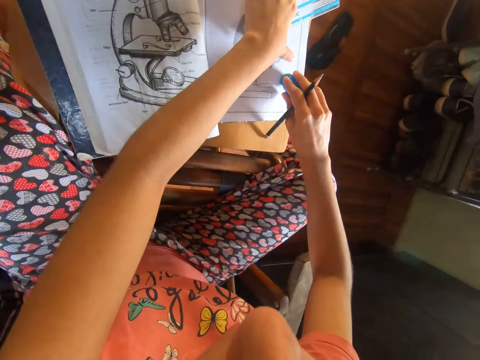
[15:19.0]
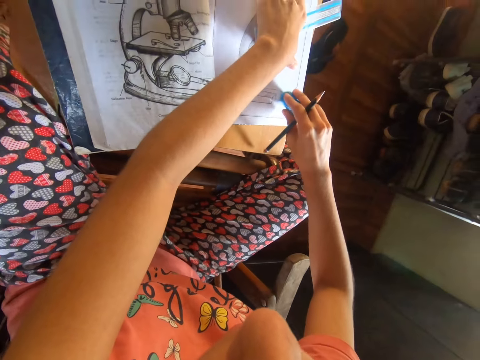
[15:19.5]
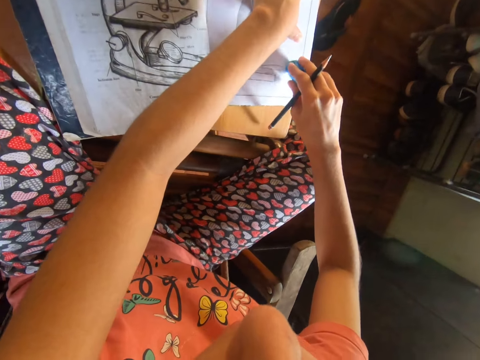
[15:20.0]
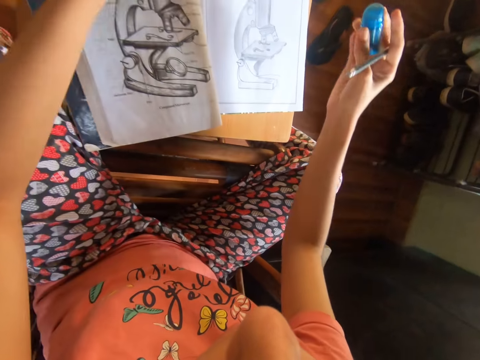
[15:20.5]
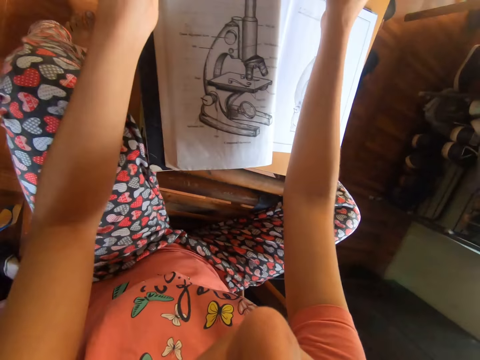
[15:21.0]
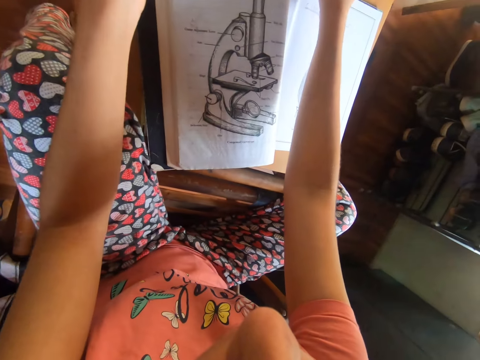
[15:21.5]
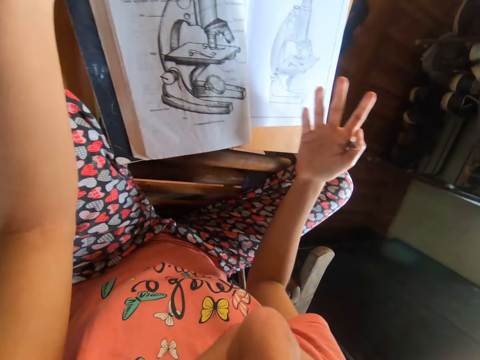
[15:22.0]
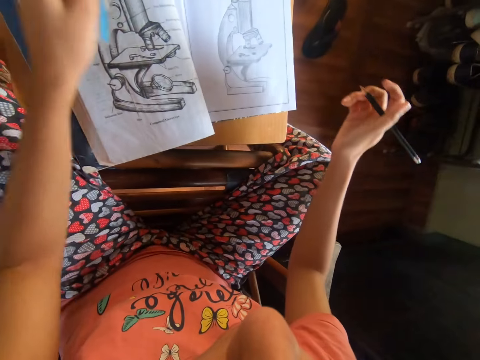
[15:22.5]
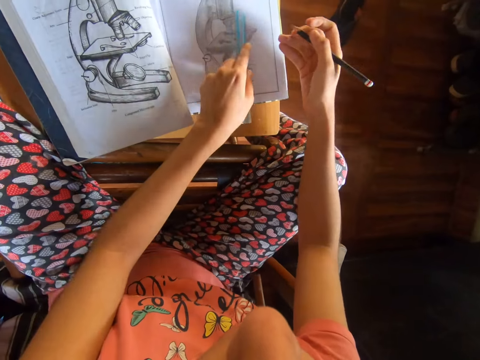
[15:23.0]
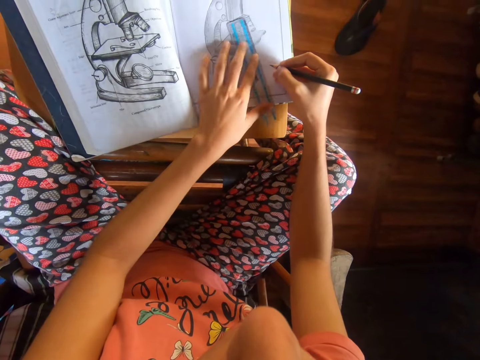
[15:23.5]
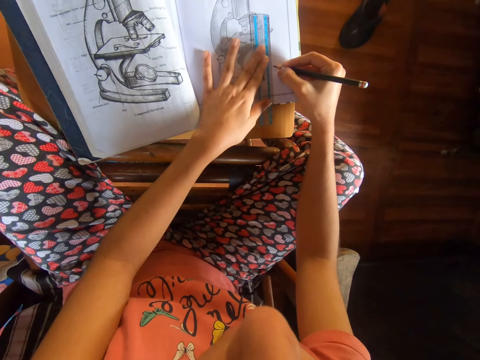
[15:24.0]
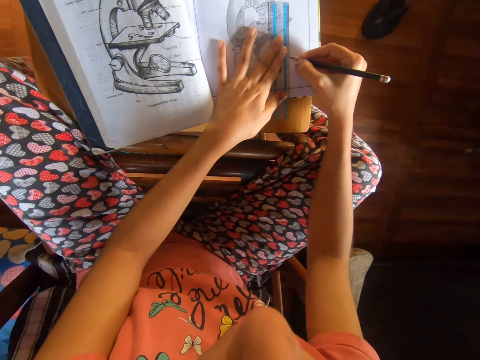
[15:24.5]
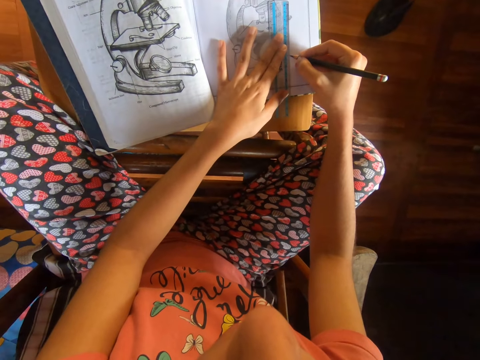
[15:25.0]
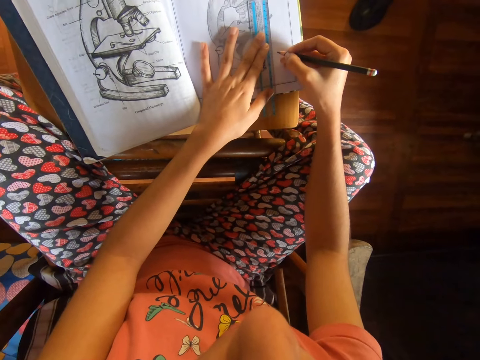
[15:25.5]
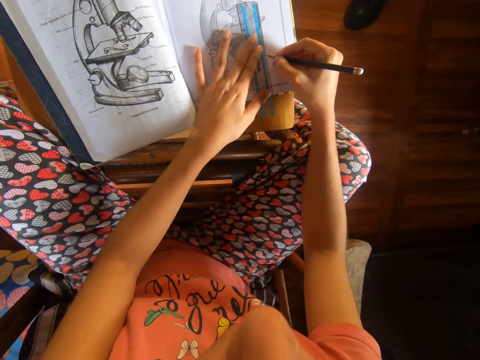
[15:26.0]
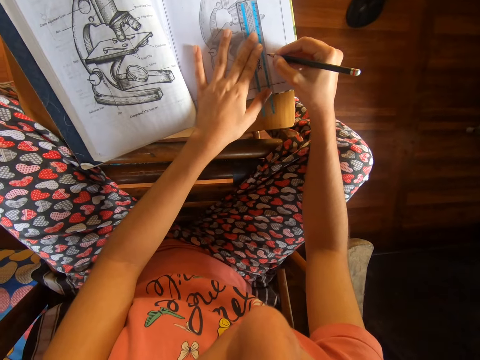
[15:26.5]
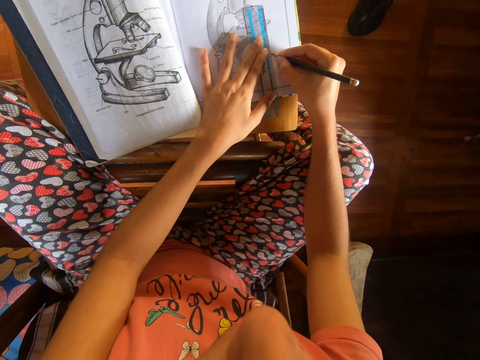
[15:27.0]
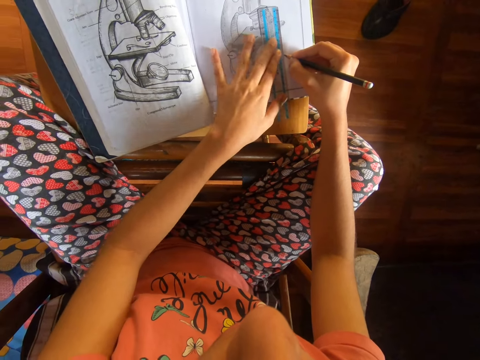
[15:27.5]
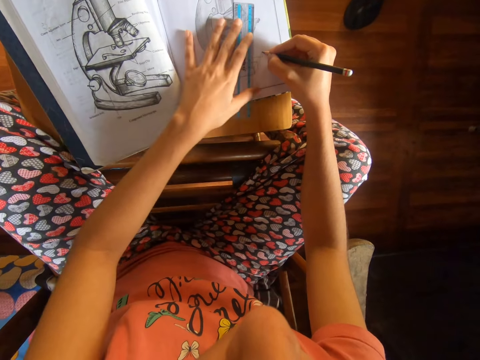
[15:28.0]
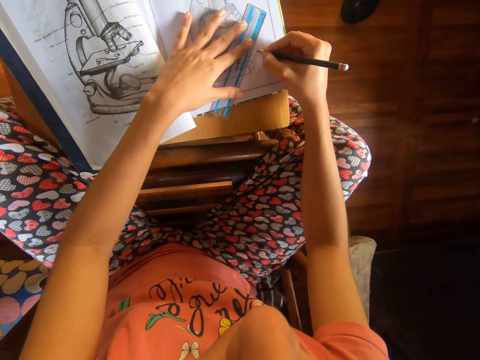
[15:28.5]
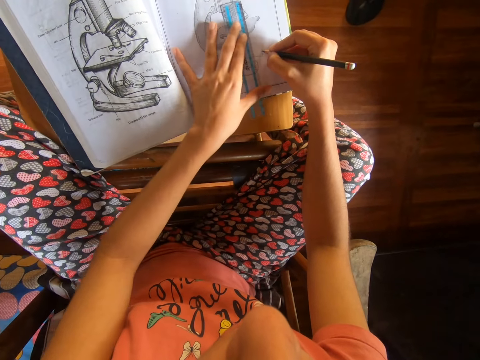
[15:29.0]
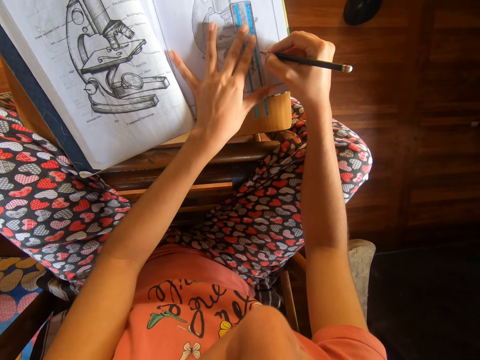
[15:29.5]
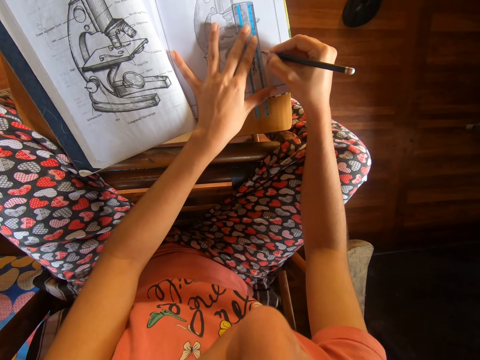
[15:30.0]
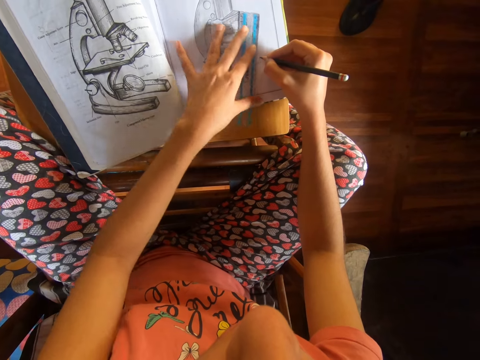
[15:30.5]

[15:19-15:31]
The camera wearer erases sketches on the workbook with the rubber eraser in her right hand. She drops the eraser on the table with her right hand. She wipes the workbook with her right hand. She places the ruler on the workbook on the table with her left hand. She draws the microscope on the workbook with the ruler in her left hand and the pencil in her right hand. She shifts the ruler on the workbook with her left hand.

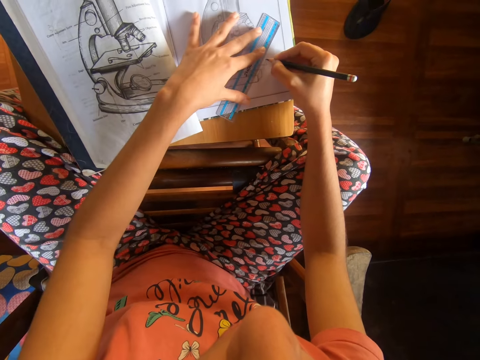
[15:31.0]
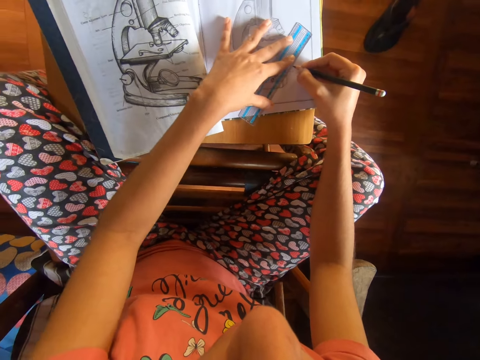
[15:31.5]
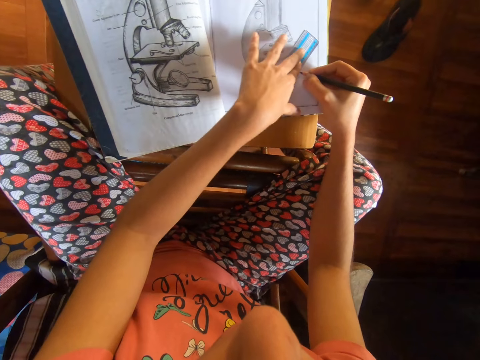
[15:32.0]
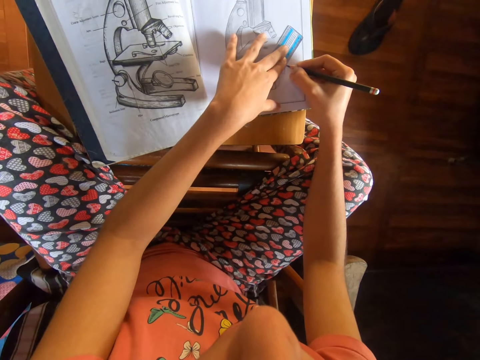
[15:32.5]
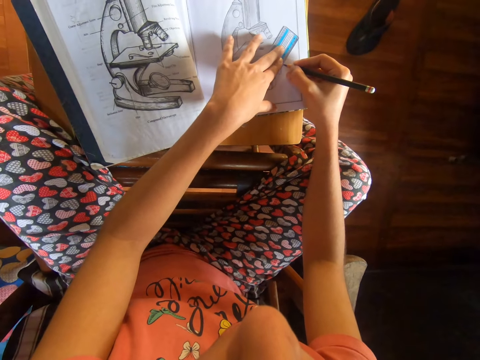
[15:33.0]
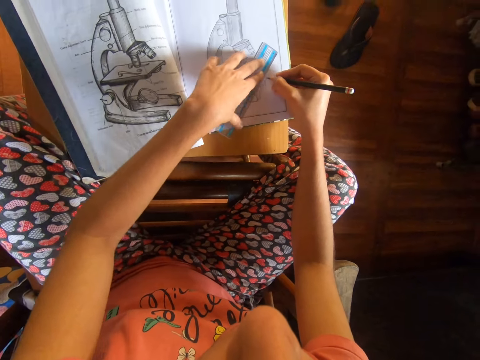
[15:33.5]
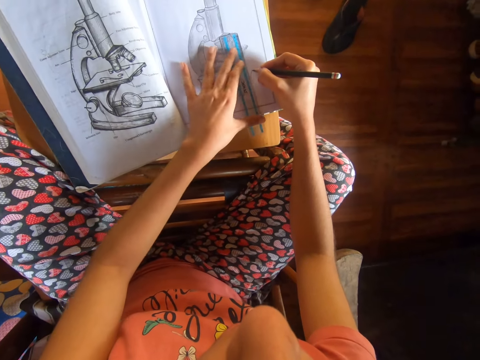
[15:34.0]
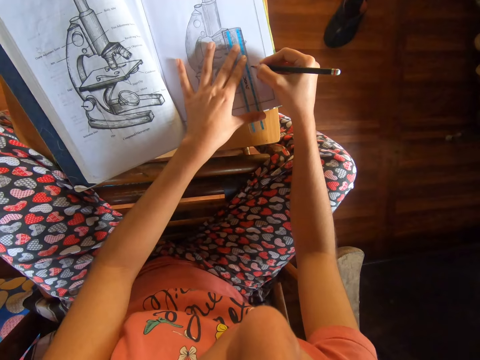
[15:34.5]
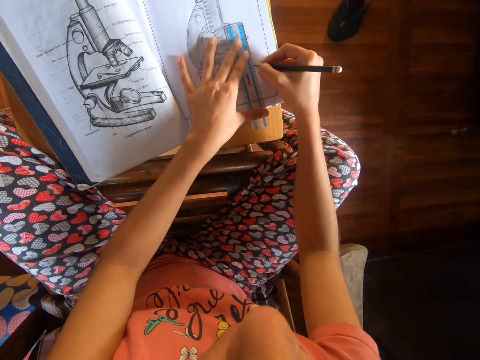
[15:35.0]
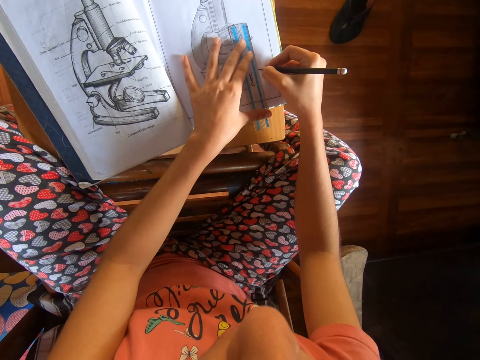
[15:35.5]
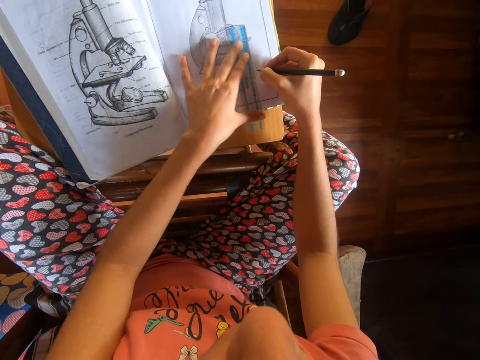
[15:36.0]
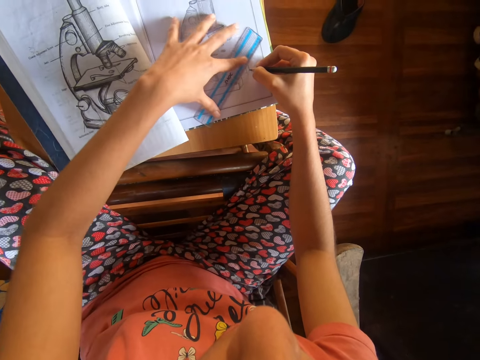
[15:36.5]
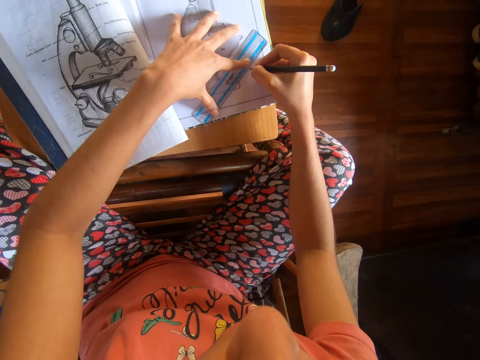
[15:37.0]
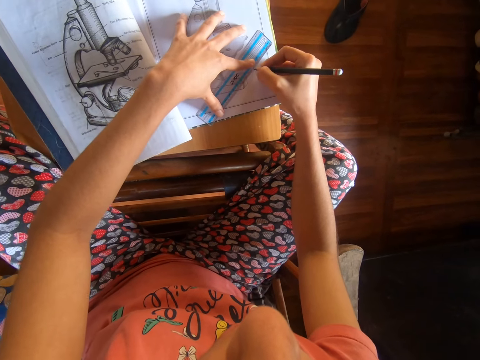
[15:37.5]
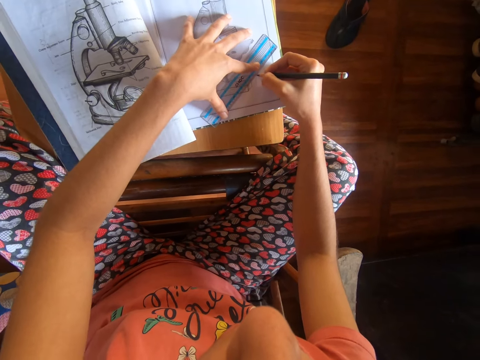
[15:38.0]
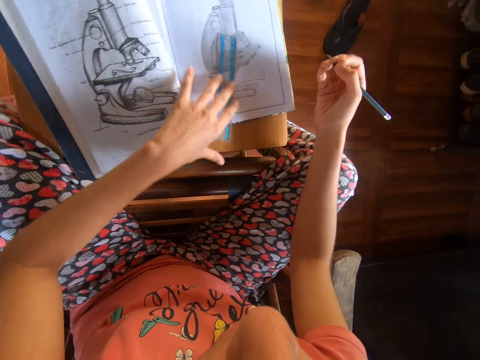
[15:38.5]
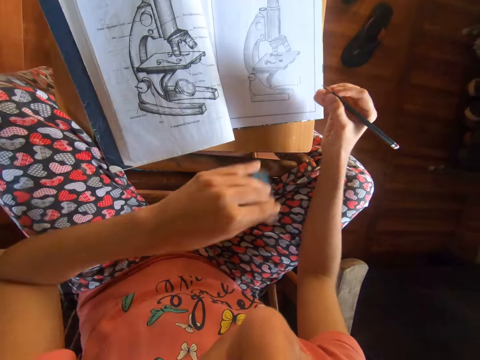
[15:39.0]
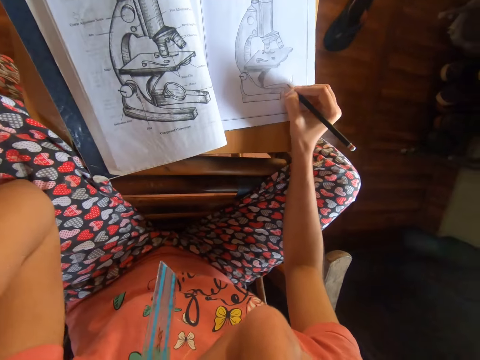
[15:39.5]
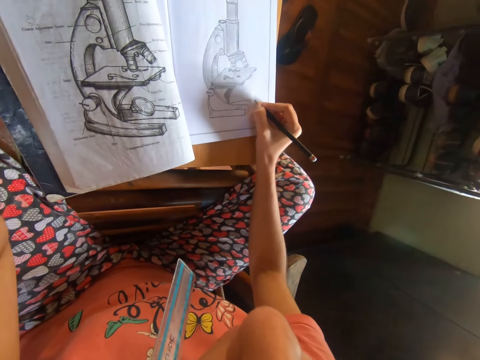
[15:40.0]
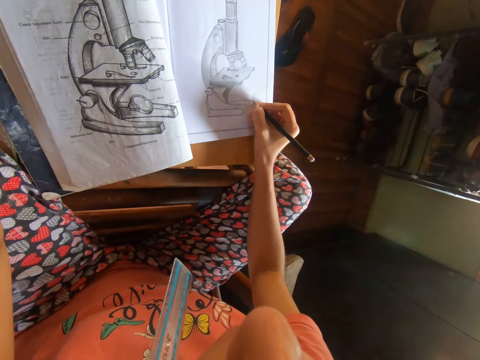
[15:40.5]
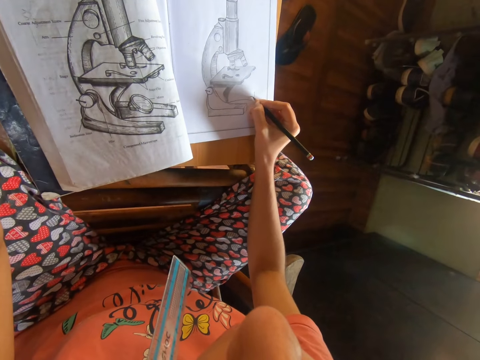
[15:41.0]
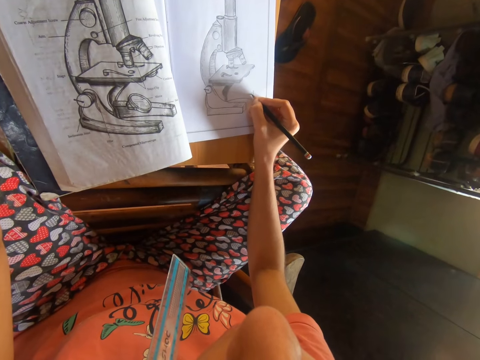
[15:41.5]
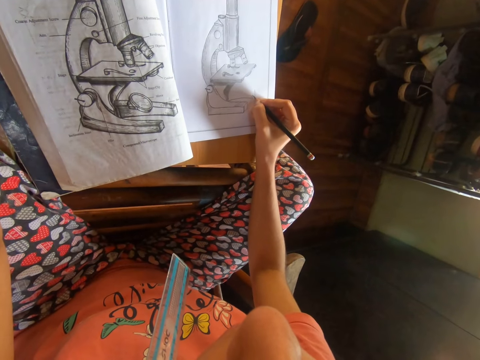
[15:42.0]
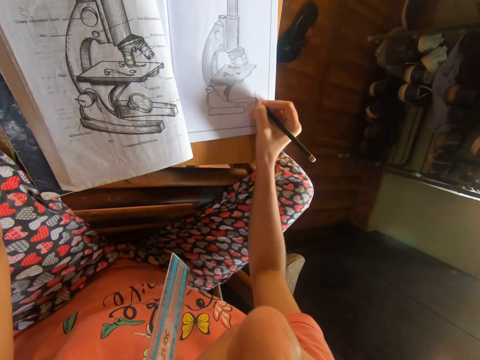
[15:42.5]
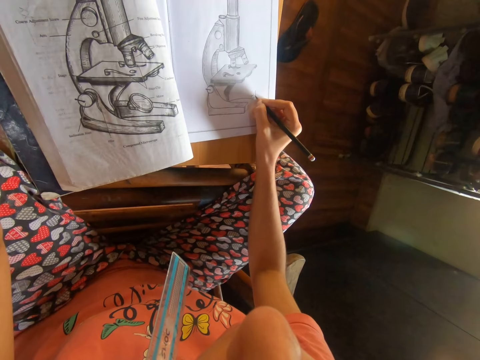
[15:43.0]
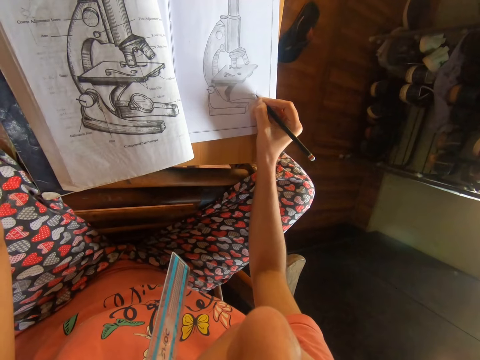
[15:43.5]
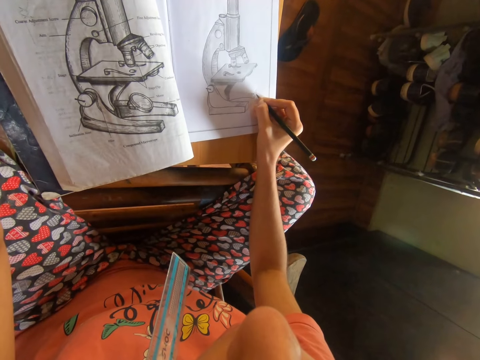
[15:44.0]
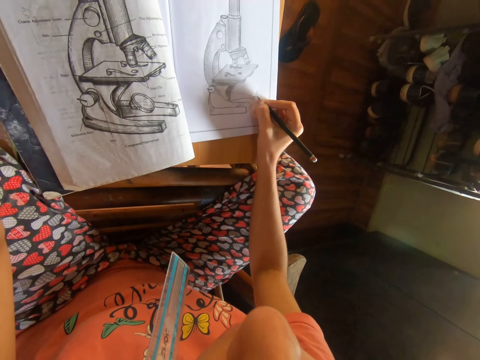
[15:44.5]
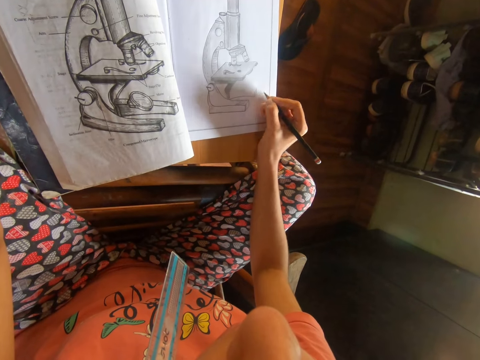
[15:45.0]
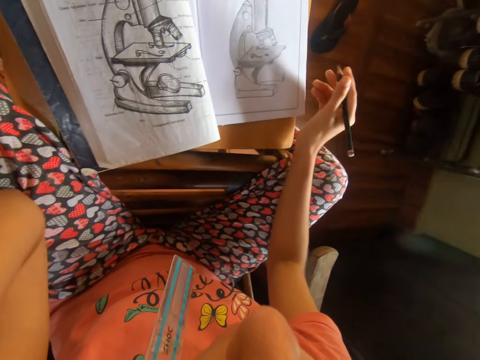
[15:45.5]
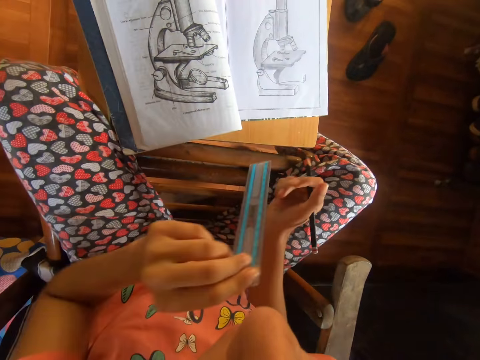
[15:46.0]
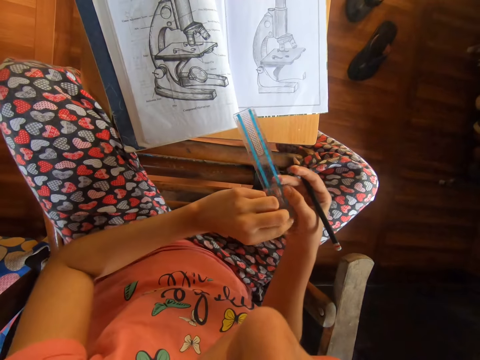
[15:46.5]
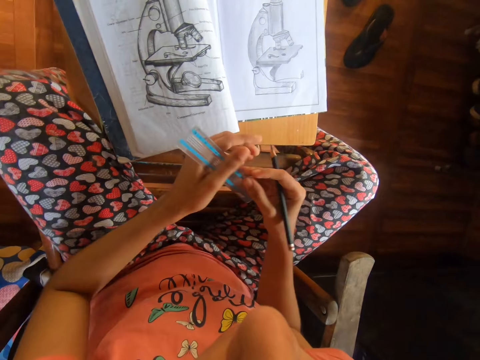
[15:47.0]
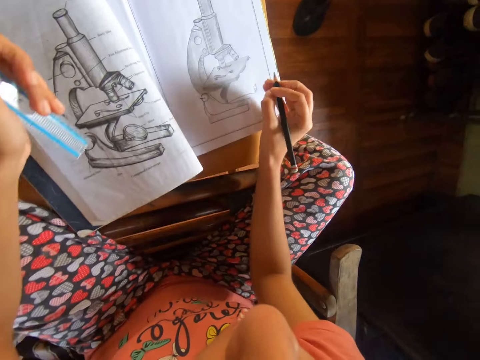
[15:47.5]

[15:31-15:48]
The camera wearer draws on the workbook with the ruler in her left hand and the pencil in her right hand. She shifts the ruler on the workbook with her left hand. She draws on the workbook with the ruler in her left hand and the pencil in her right hand. She shifts the ruler on the workbook with her left hand. She draws on the workbook with the ruler in her left hand and the pencil in her right hand. She picks up the ruler from the workbook with her left hand, raises her left hand to her chin, and draws on the workbook with the pencil in her right hand. She sits on the chair on the floor. She passes the ruler in her left hand to her right hand, and passes the ruler in her right hand to her left hand.
